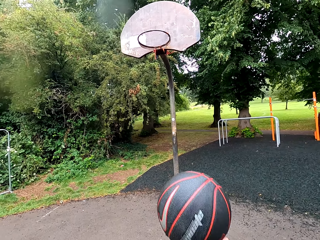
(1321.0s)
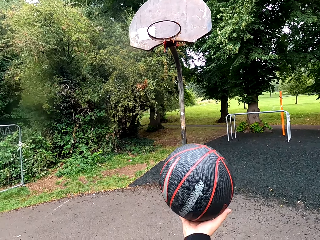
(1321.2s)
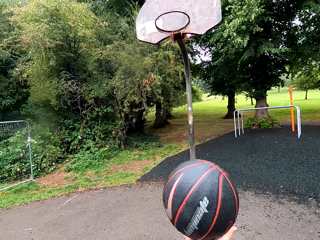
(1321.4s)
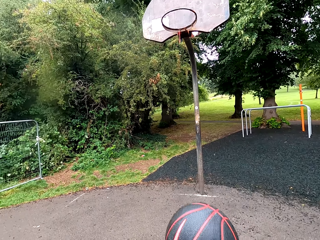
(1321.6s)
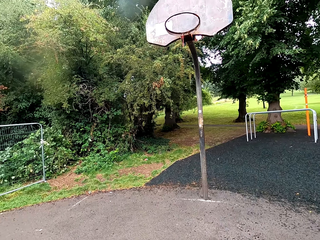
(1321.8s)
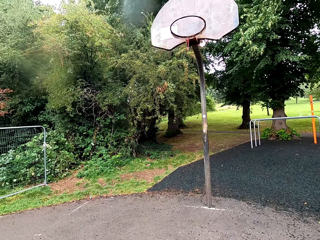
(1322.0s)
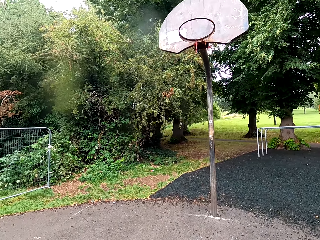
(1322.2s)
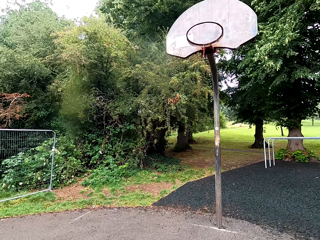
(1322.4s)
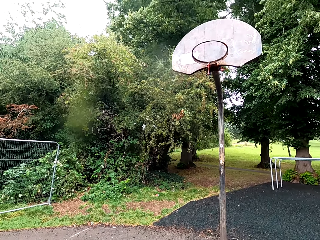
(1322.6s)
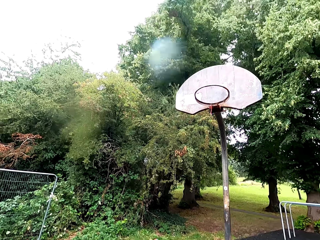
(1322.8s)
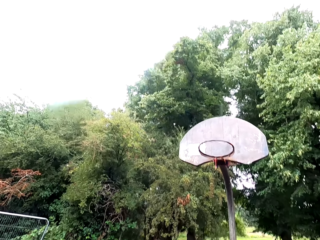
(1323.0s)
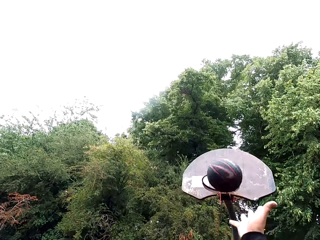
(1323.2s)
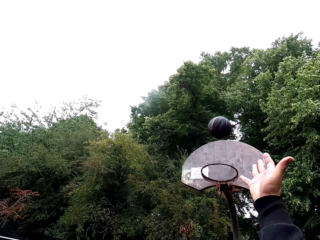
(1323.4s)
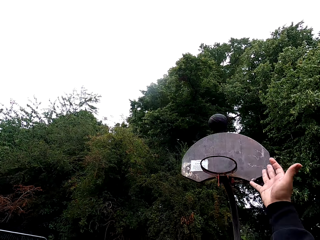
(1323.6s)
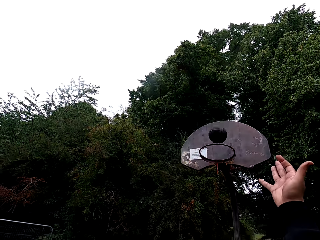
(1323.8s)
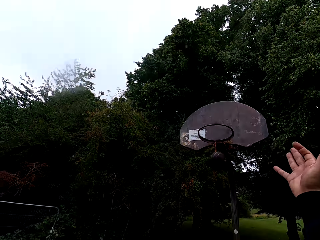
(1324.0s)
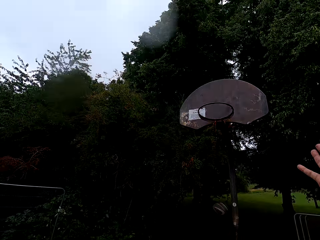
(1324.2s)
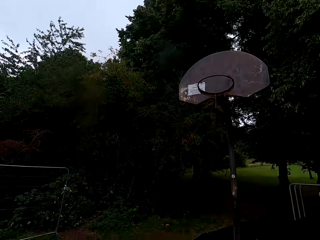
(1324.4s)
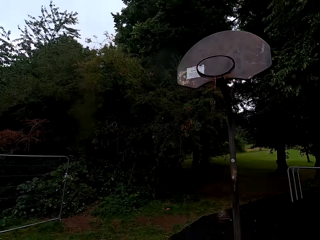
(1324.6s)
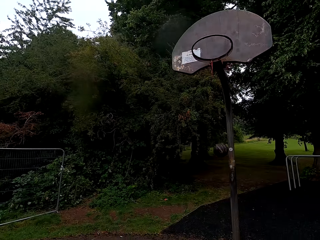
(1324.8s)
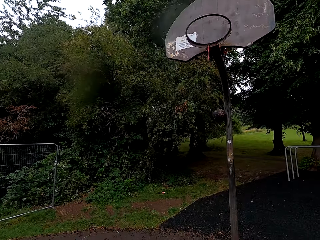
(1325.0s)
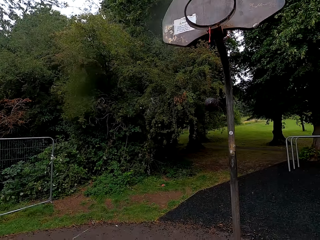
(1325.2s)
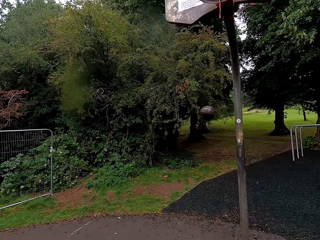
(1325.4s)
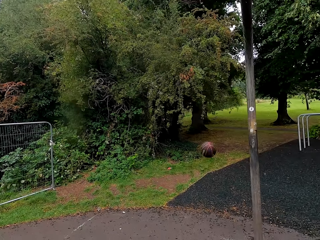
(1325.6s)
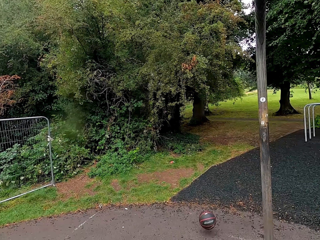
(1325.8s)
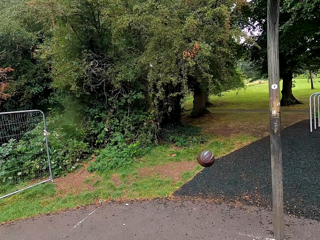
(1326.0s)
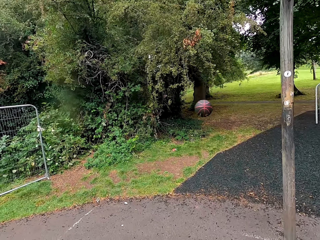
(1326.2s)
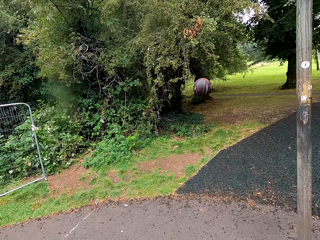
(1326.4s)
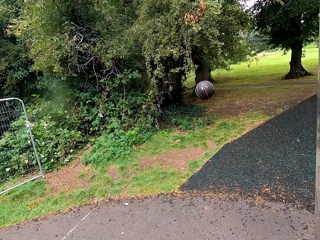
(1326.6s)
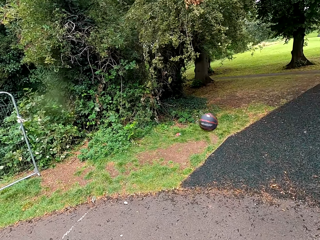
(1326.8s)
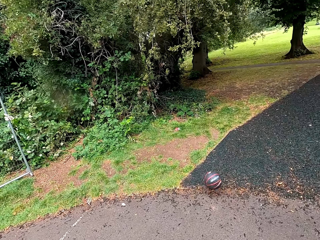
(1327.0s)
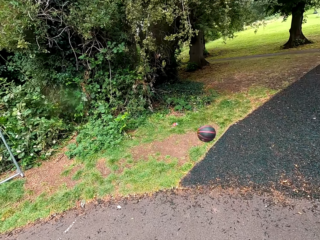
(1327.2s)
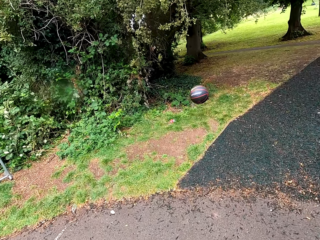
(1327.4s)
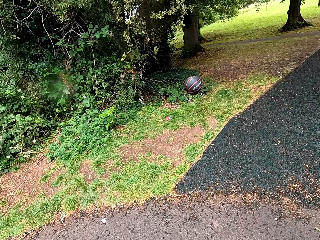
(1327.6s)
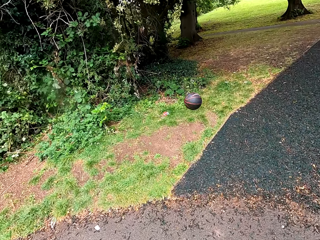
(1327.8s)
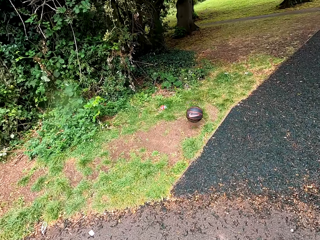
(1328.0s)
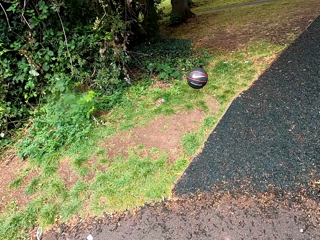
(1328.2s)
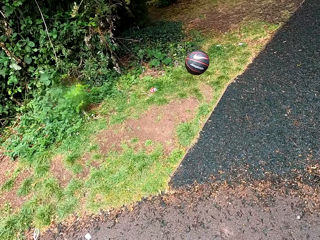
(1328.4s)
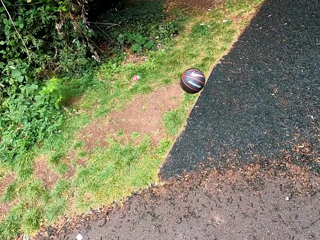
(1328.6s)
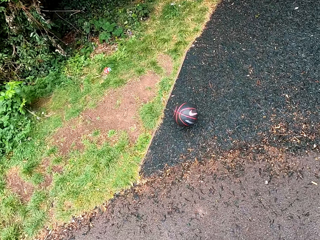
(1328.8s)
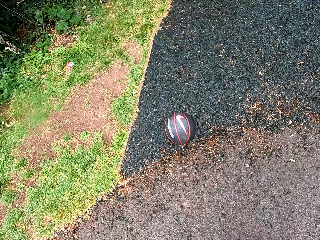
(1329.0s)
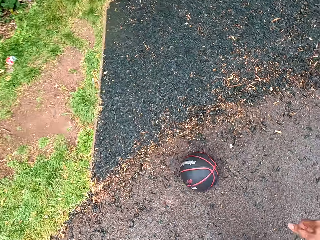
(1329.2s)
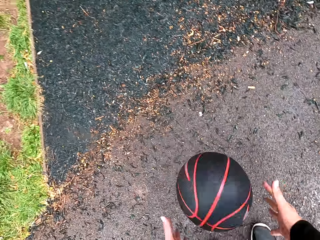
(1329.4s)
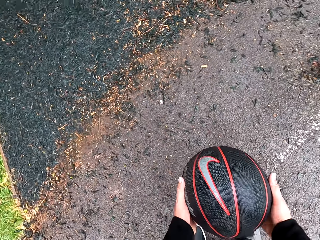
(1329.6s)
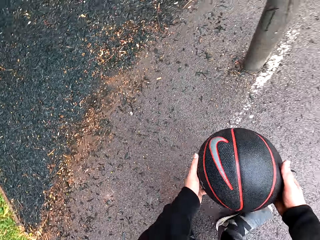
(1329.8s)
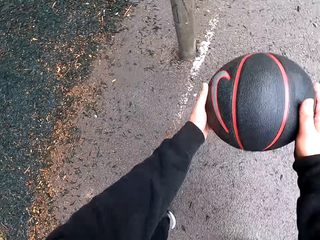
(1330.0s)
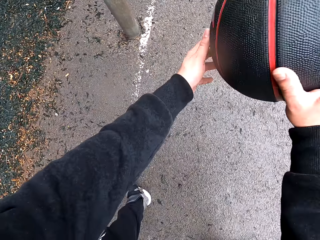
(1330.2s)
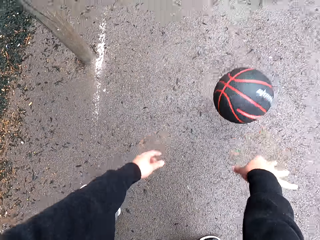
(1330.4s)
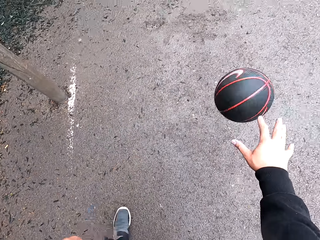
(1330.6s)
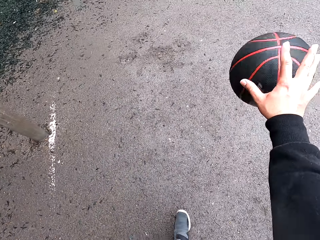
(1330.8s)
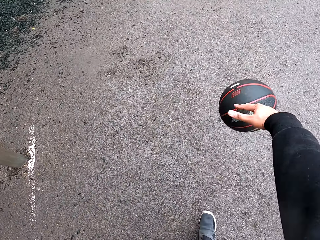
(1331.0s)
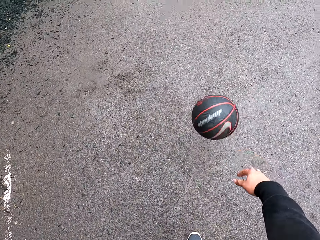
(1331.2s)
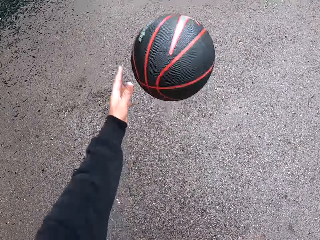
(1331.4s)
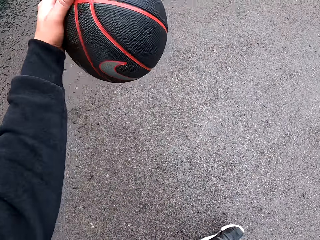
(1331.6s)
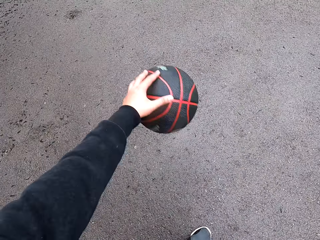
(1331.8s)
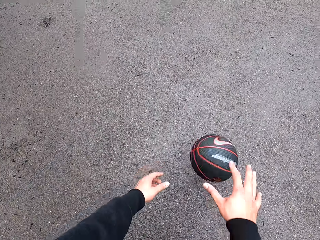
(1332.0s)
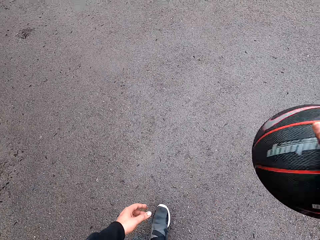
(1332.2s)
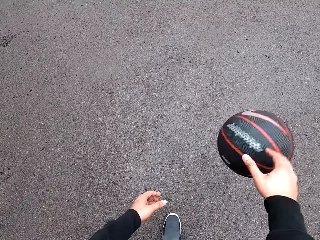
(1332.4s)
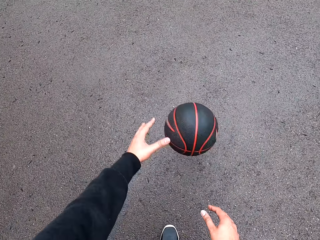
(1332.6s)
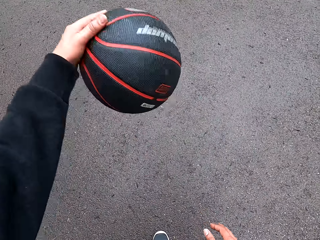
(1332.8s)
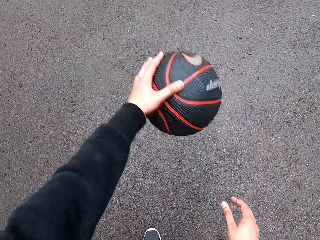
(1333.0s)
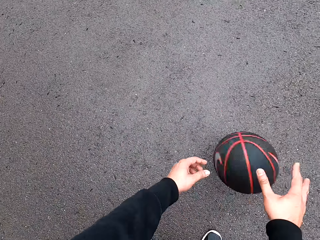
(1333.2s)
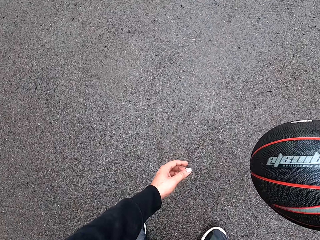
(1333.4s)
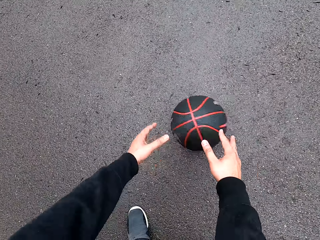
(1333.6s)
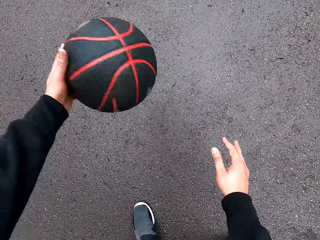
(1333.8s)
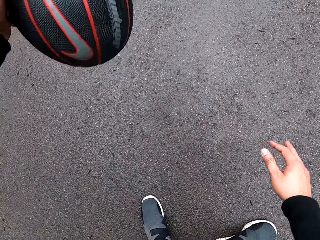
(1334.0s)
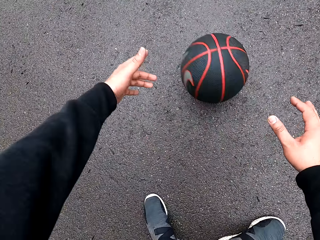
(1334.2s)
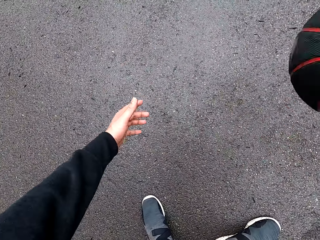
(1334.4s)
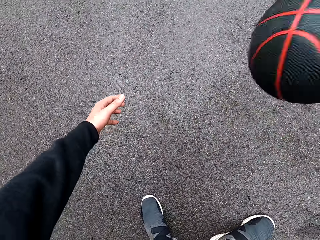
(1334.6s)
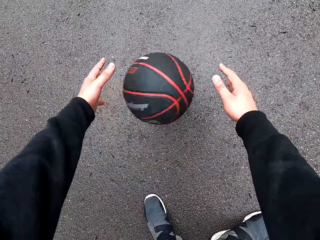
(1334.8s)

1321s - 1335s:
The camera wearer holds the ball. They throw the ball in the goal post. They play basketball. They take the ball. They play basketball.

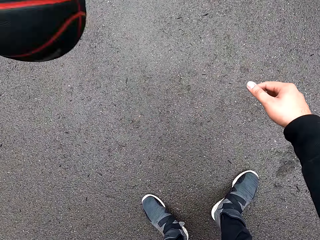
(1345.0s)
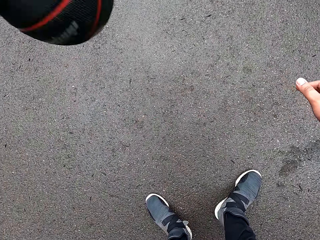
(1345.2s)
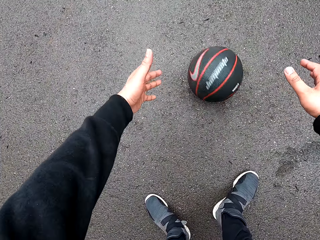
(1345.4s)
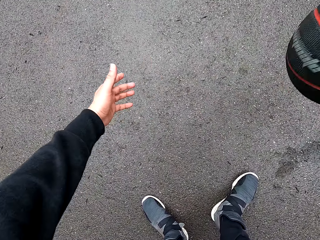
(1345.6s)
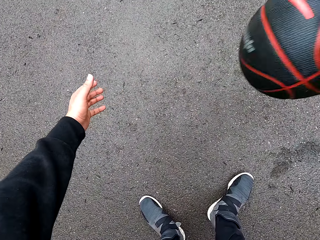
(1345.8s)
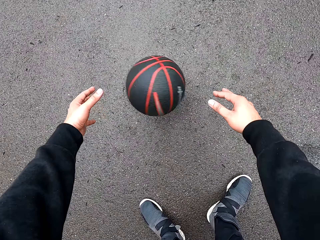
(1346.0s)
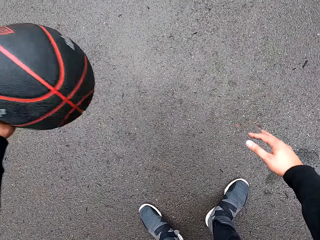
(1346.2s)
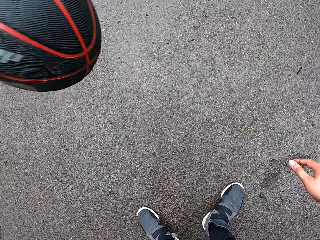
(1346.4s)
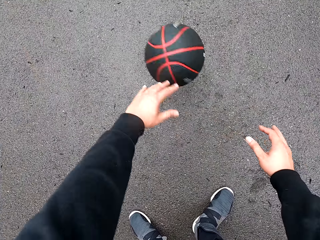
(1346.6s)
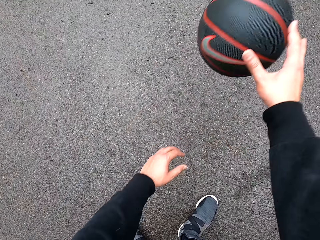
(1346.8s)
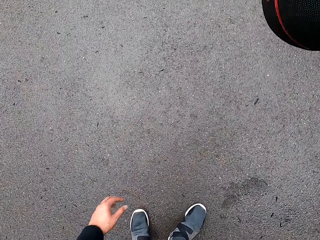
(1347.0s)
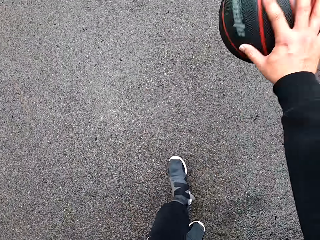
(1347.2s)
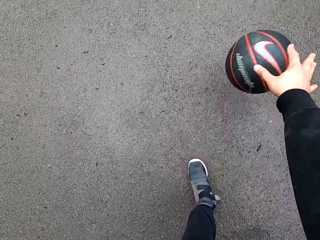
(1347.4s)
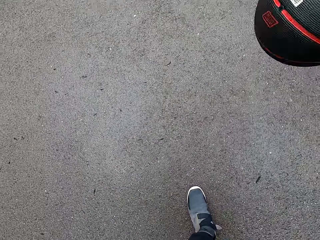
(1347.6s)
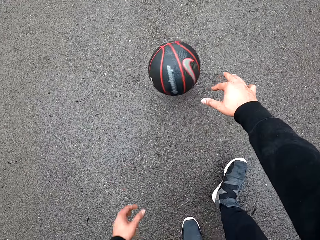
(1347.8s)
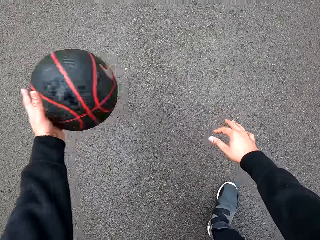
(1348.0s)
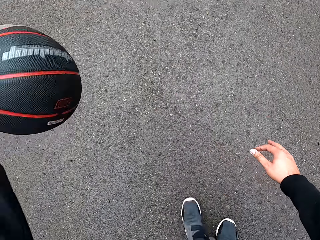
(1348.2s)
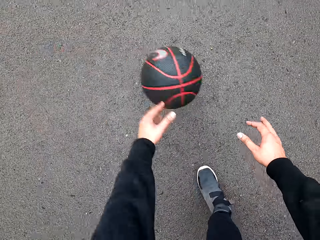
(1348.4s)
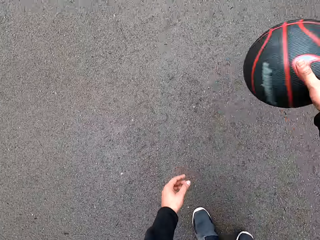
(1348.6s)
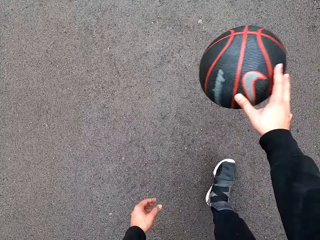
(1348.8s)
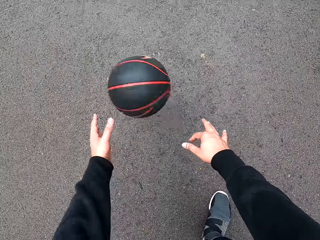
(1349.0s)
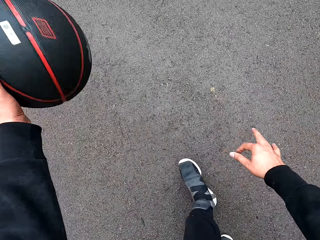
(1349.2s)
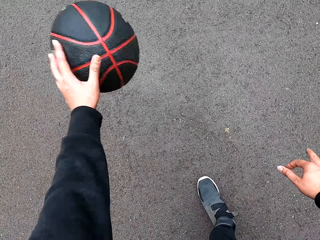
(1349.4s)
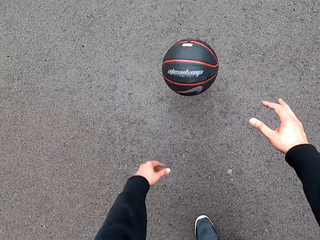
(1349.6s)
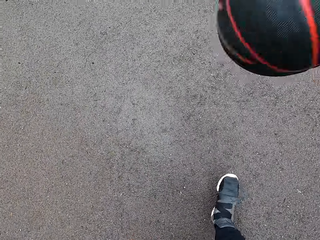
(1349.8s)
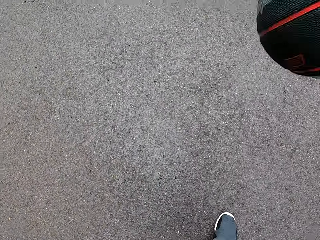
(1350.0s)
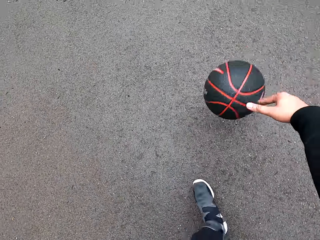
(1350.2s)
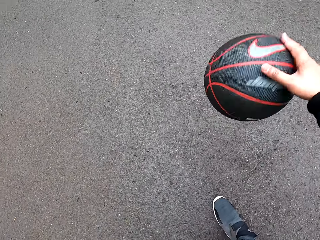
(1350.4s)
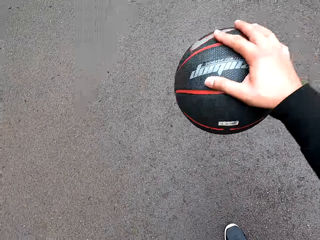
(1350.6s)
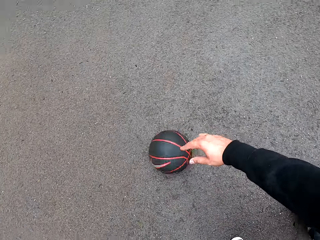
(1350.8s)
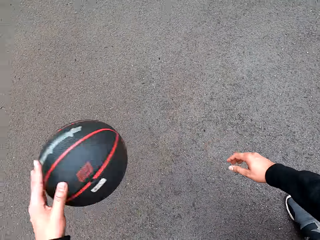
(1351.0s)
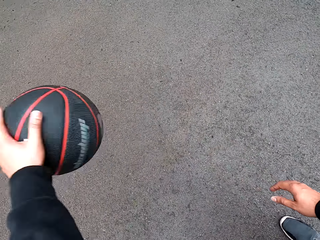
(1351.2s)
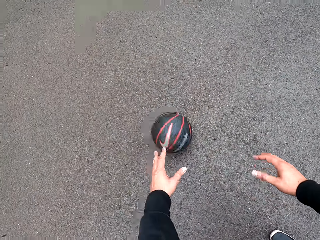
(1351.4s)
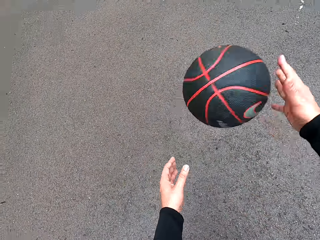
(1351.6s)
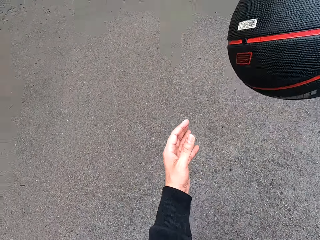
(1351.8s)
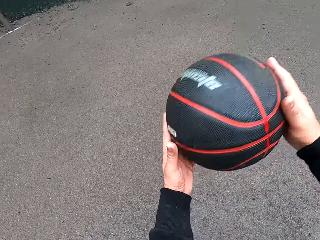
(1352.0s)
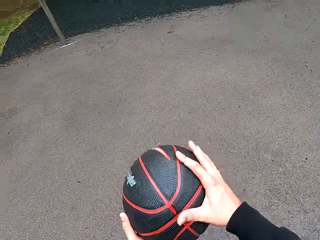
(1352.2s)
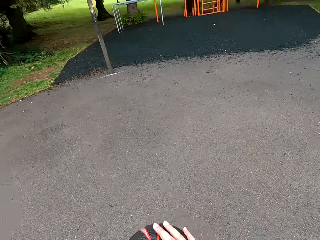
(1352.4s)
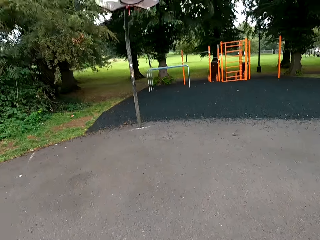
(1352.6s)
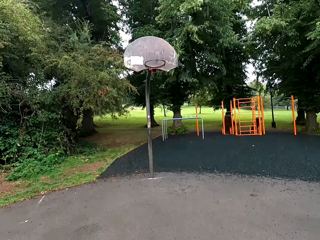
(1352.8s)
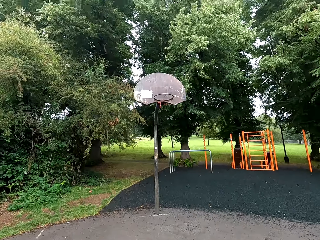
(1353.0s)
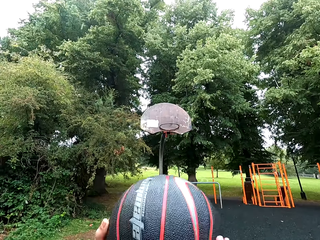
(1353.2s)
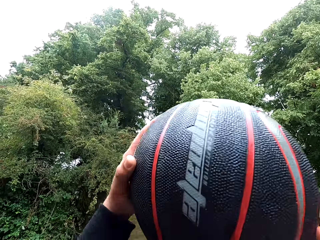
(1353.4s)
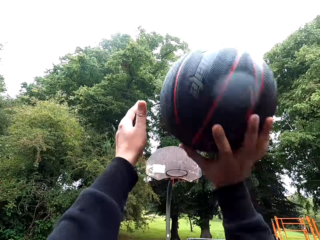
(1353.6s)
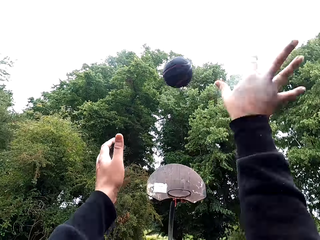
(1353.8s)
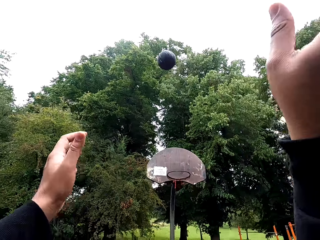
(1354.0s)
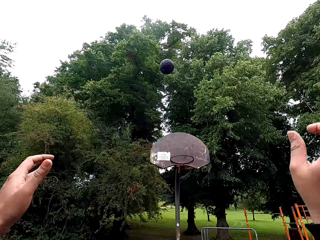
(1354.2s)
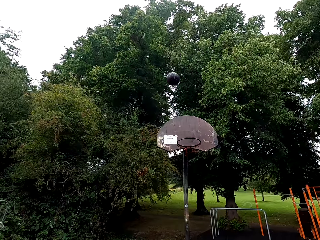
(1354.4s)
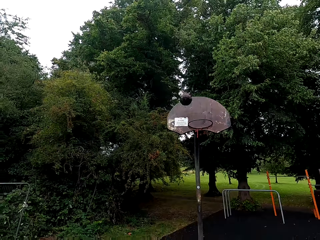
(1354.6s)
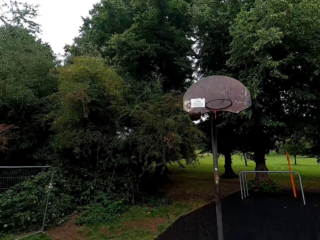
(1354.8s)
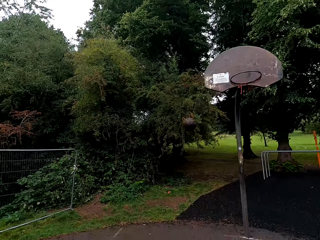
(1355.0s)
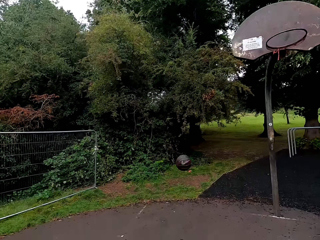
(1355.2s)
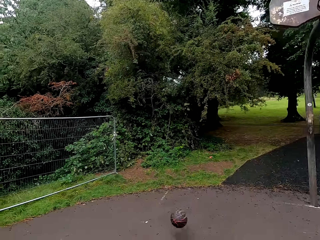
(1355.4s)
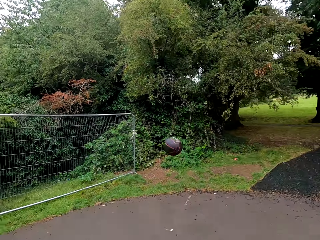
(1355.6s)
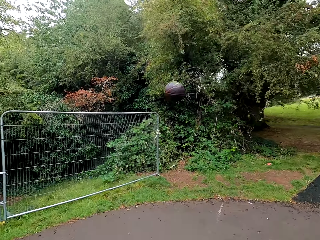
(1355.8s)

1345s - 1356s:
The camera wearer plays basketball. They hold the ball. They throw the ball in the goal post.
